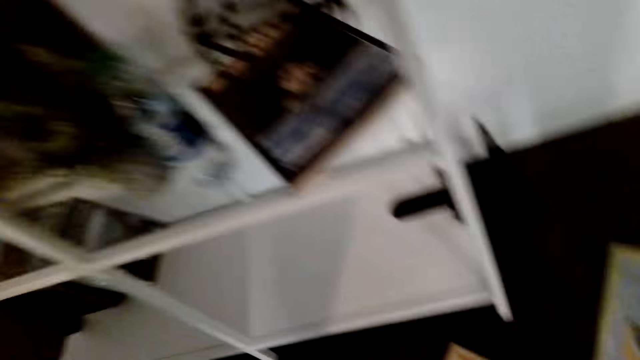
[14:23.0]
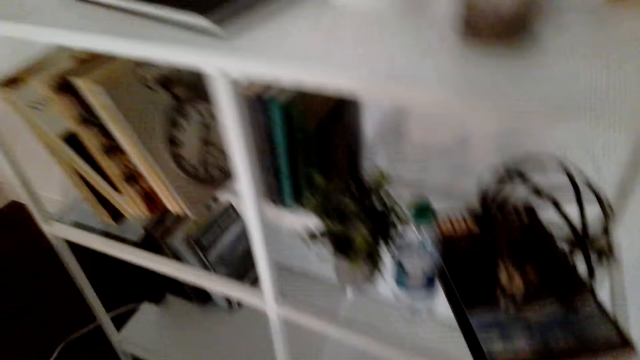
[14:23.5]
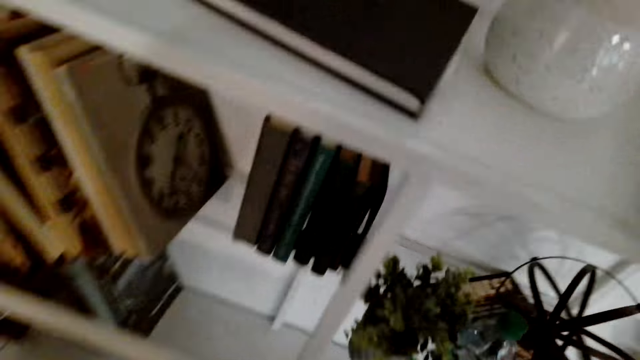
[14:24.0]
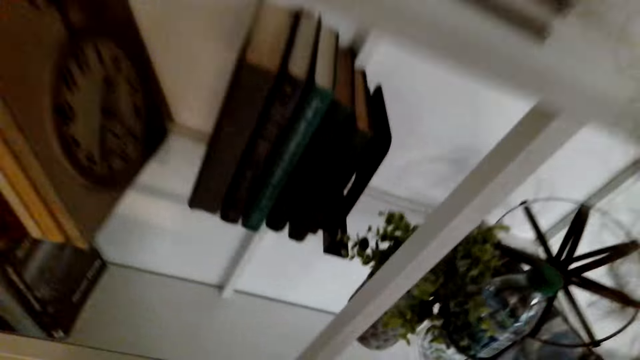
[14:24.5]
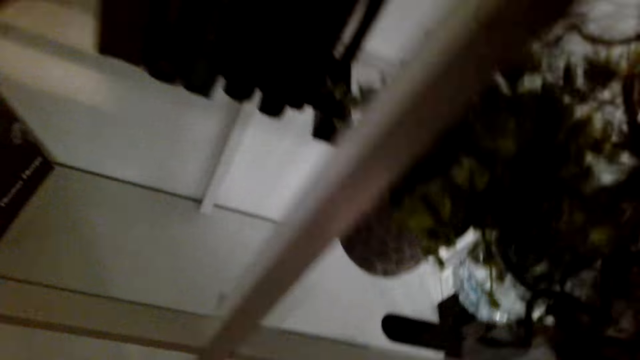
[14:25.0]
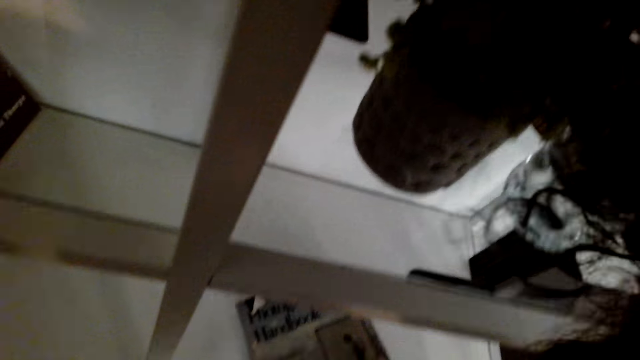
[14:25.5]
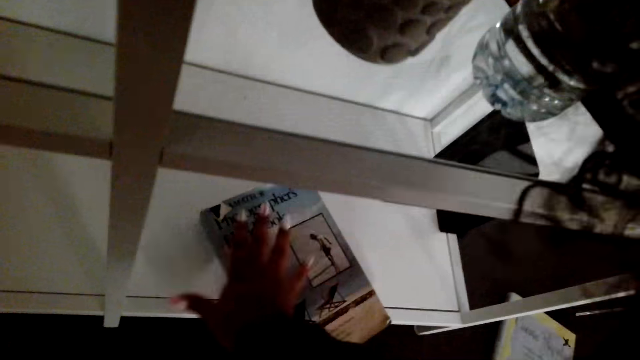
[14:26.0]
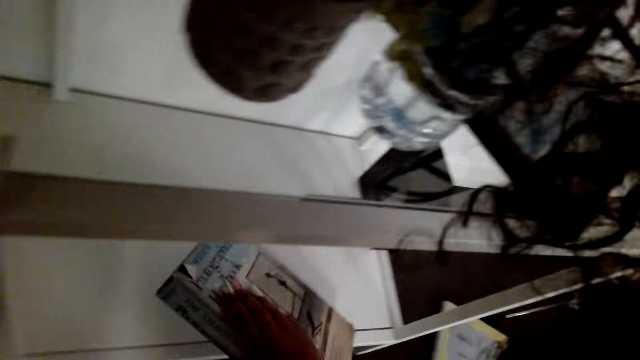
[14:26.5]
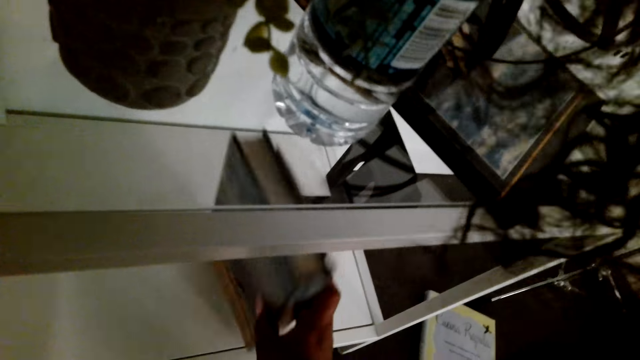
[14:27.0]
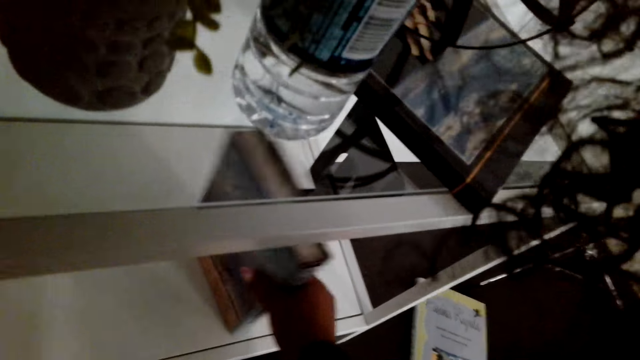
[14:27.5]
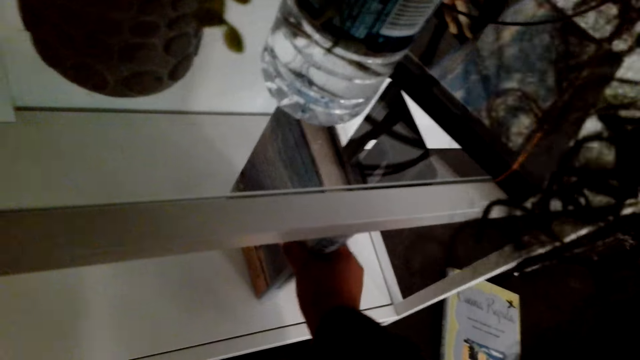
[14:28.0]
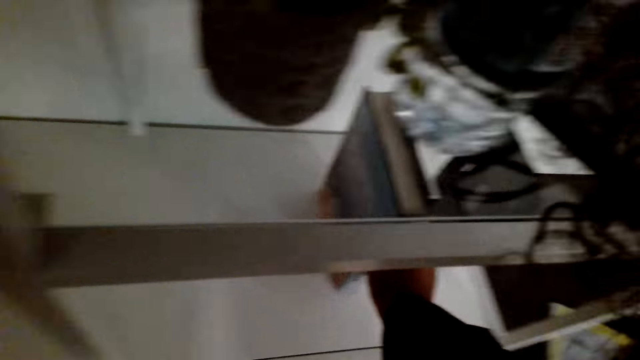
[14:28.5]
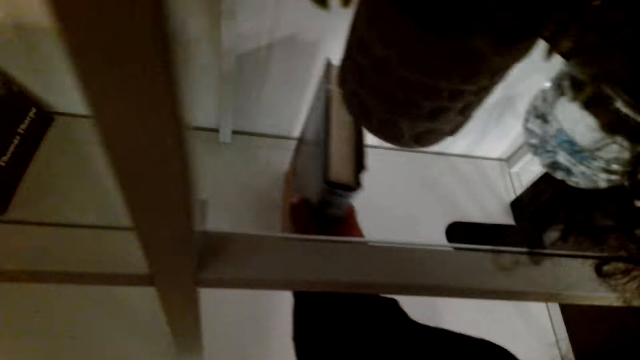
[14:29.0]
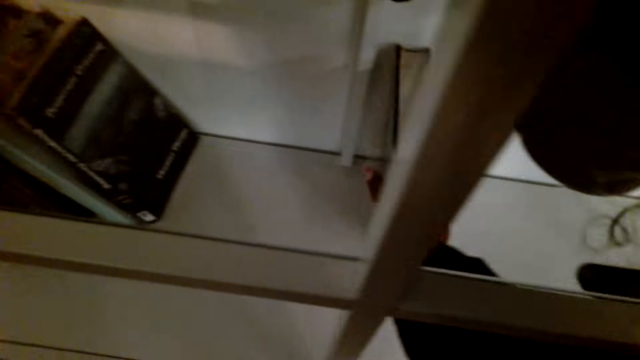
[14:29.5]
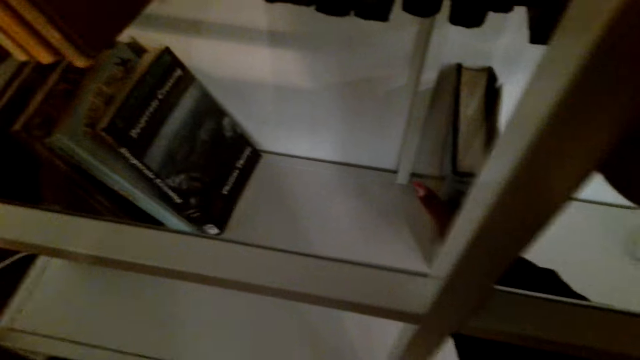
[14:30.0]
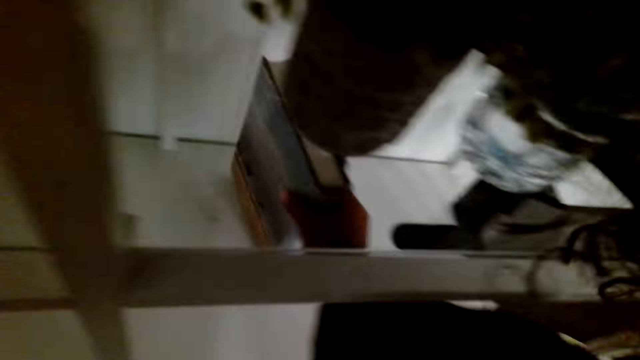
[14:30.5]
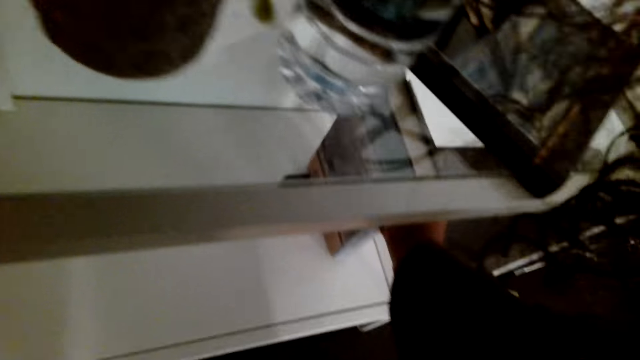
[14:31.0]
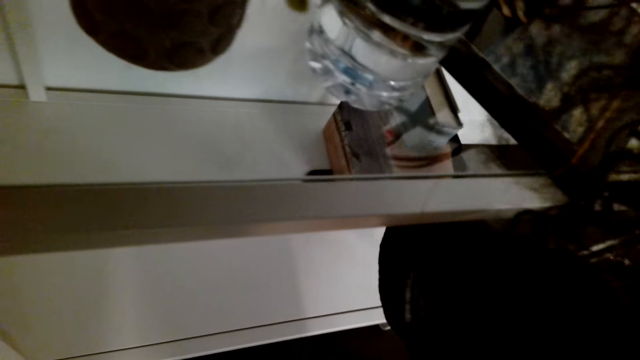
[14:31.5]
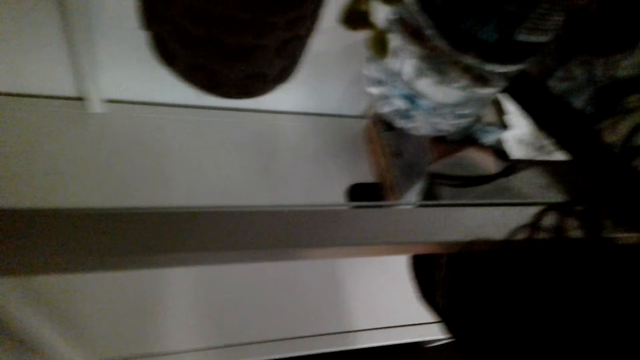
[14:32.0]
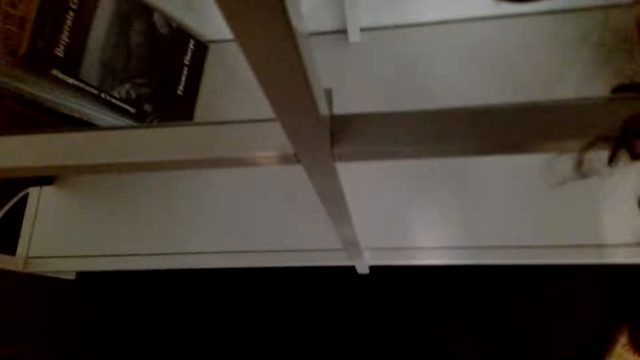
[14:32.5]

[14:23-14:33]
The camera wearer puts books in the bookcase.

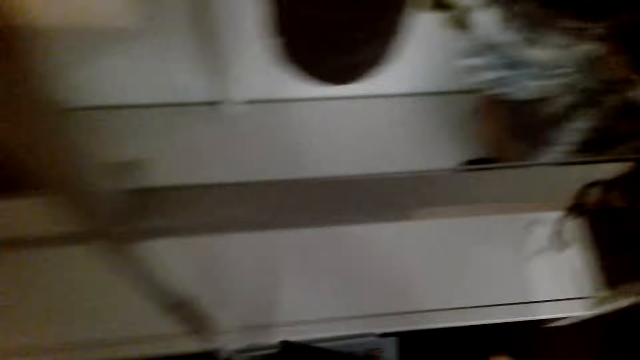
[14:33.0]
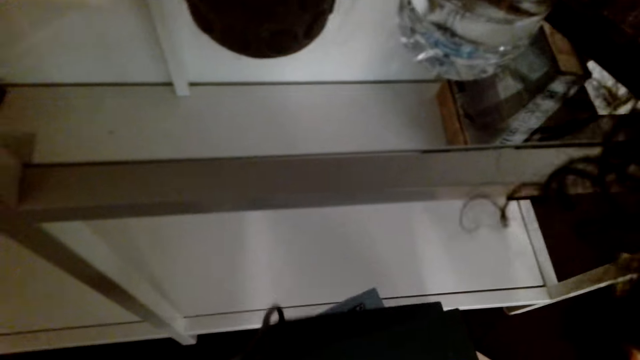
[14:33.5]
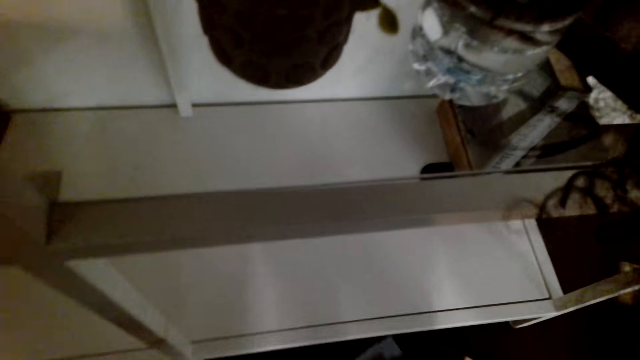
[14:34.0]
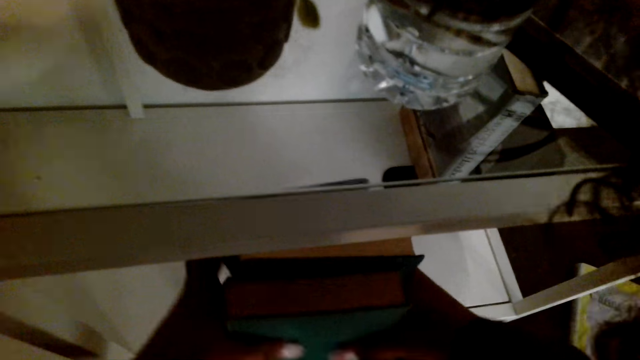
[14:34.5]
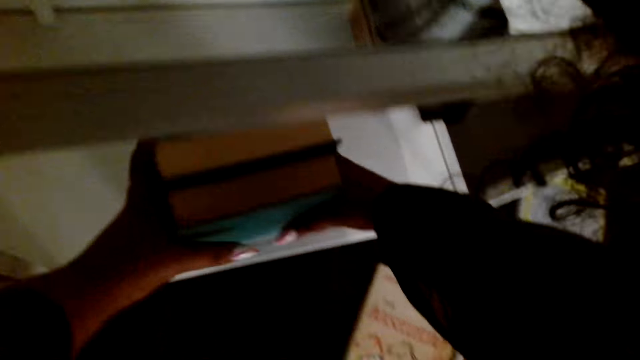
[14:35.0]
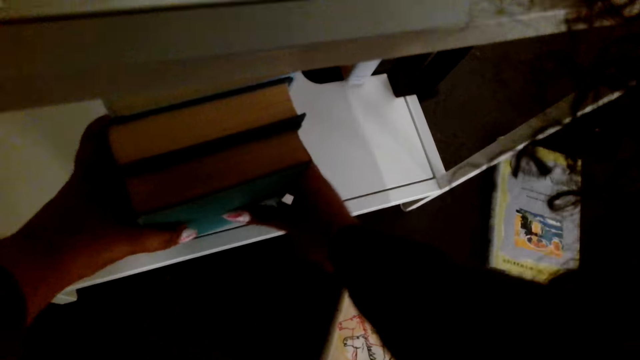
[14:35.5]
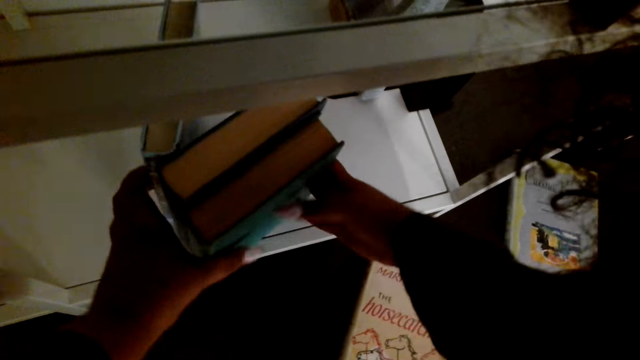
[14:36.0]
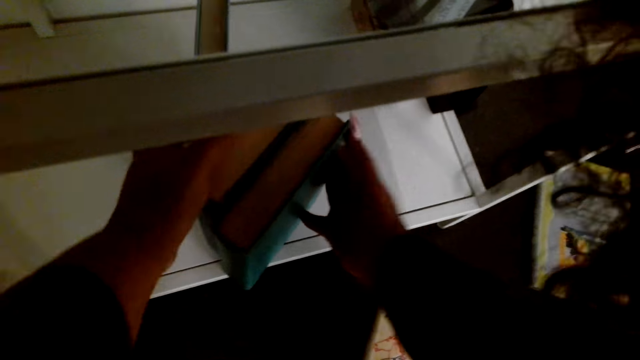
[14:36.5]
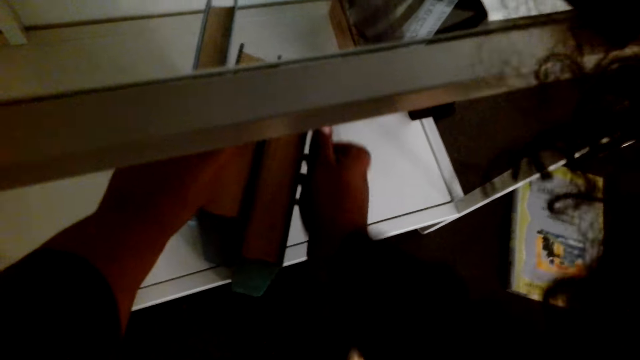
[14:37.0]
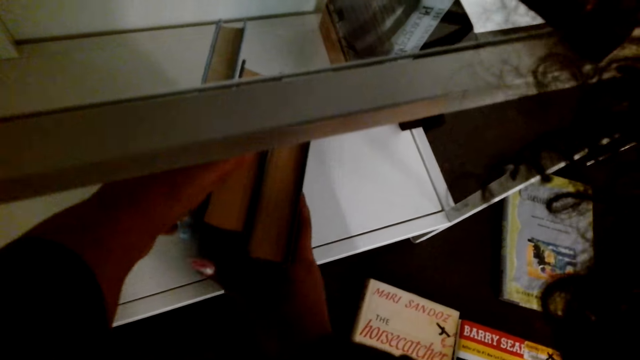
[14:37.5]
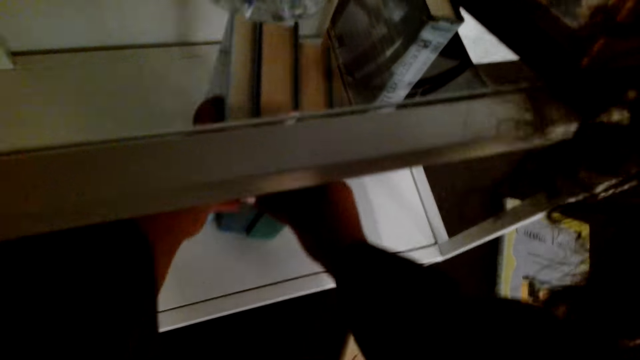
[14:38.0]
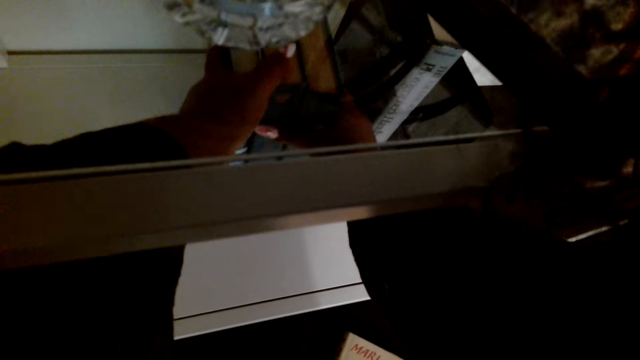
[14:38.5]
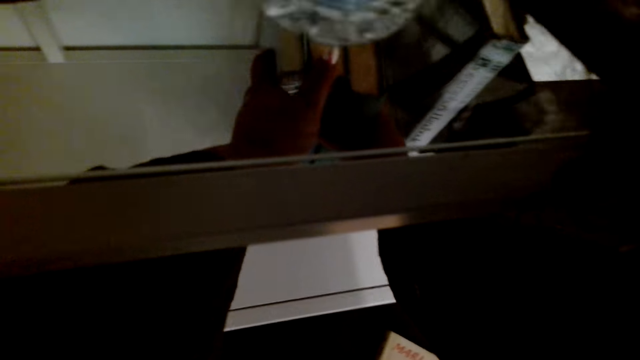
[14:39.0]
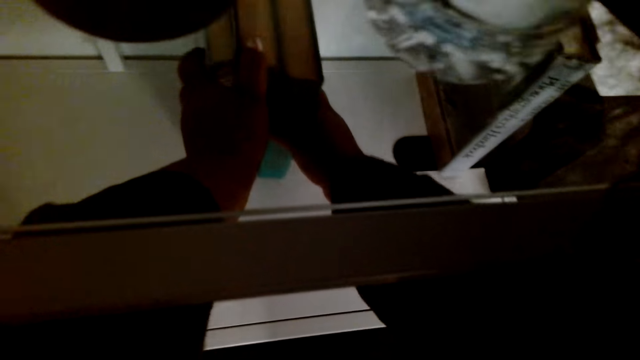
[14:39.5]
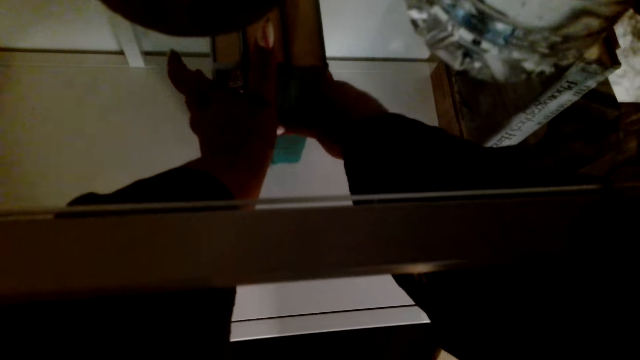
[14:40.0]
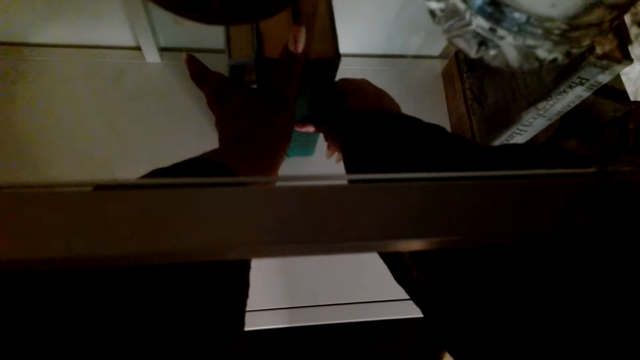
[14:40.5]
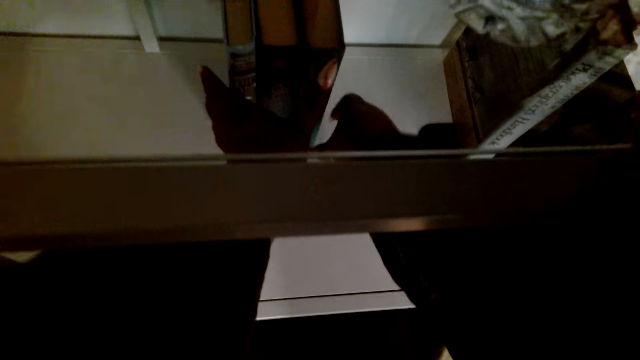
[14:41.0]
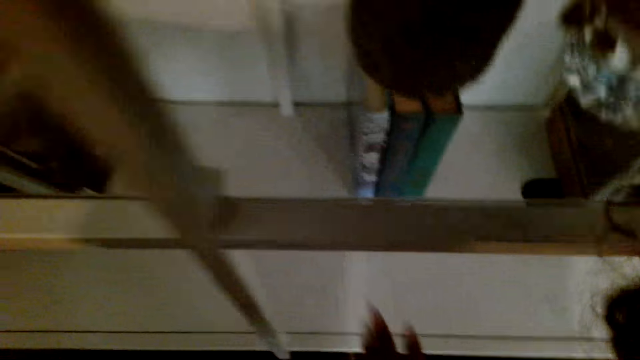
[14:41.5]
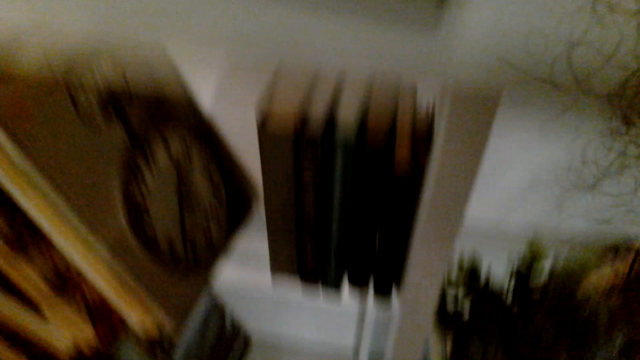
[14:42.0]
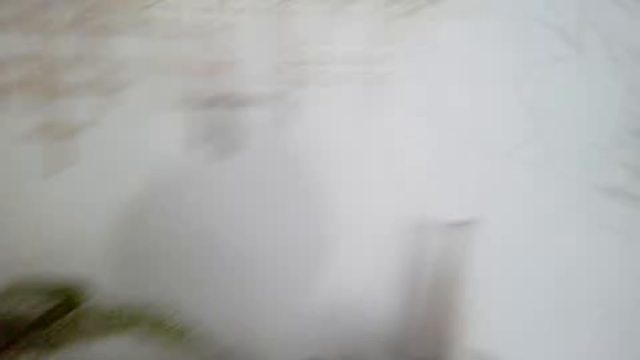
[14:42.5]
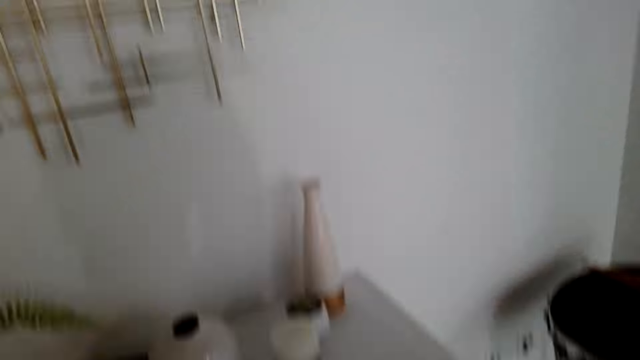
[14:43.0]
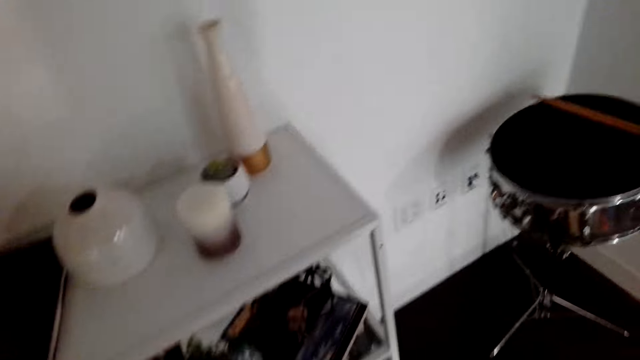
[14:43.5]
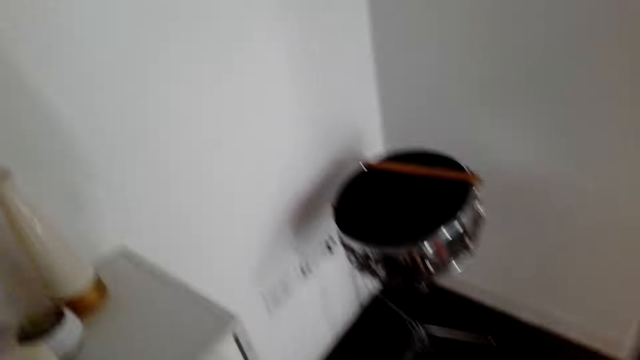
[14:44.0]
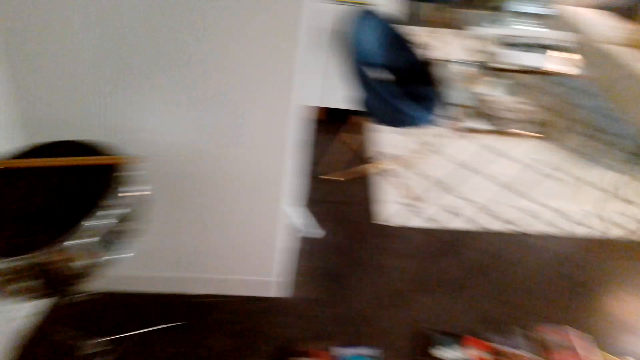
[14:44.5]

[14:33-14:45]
The camera wearer arranges books in the shelf.
